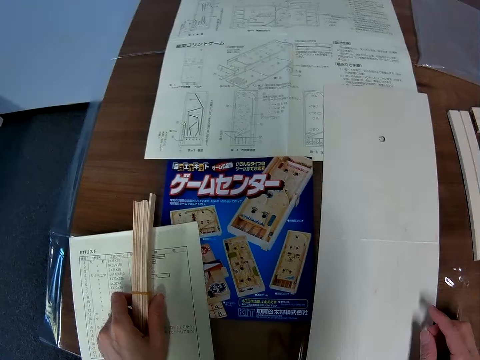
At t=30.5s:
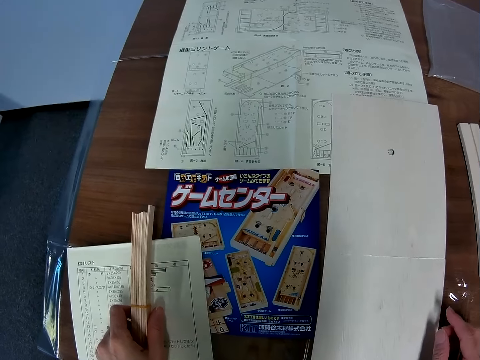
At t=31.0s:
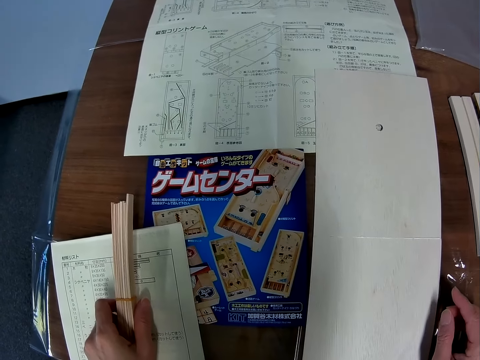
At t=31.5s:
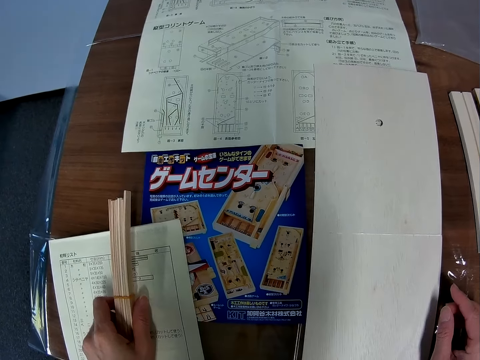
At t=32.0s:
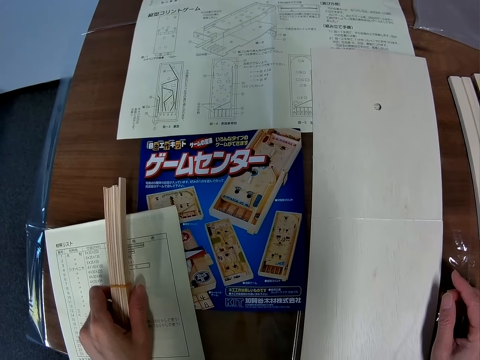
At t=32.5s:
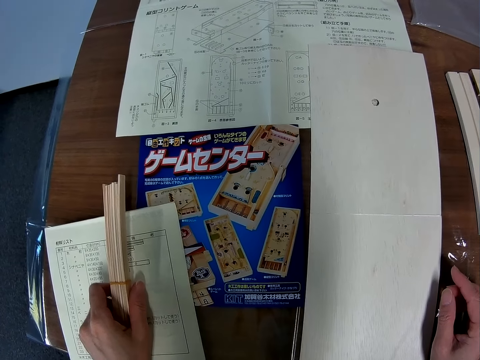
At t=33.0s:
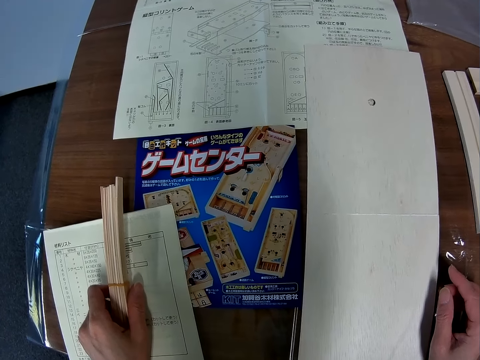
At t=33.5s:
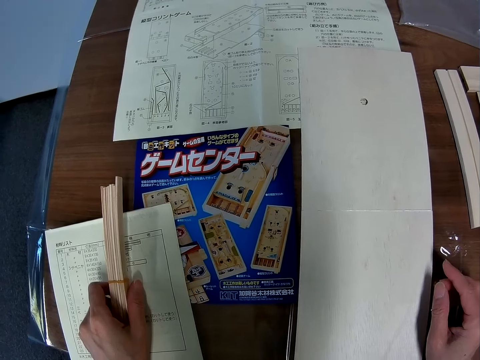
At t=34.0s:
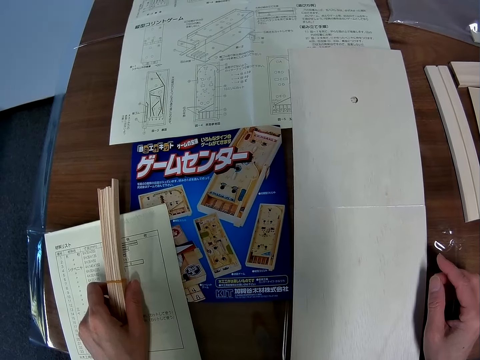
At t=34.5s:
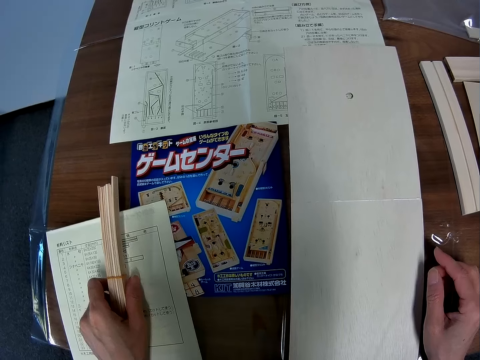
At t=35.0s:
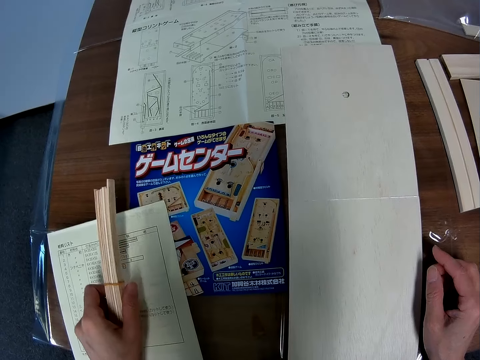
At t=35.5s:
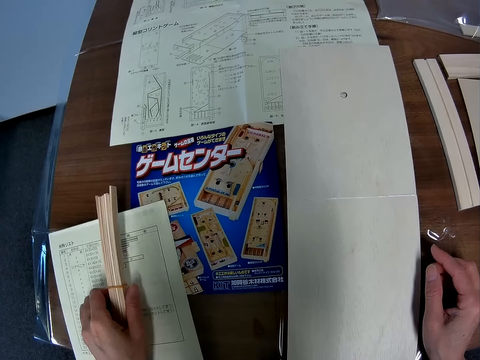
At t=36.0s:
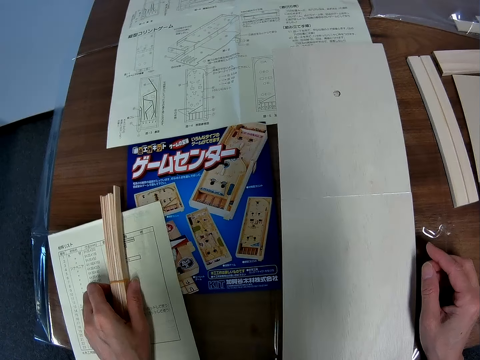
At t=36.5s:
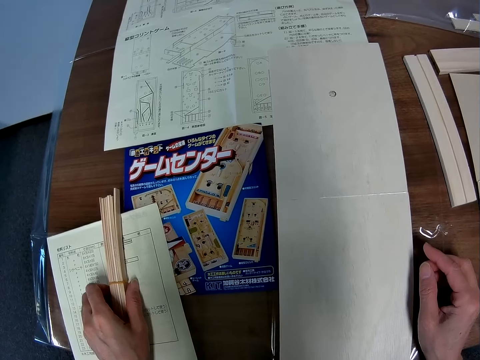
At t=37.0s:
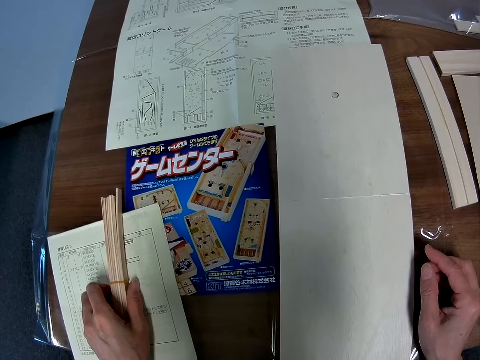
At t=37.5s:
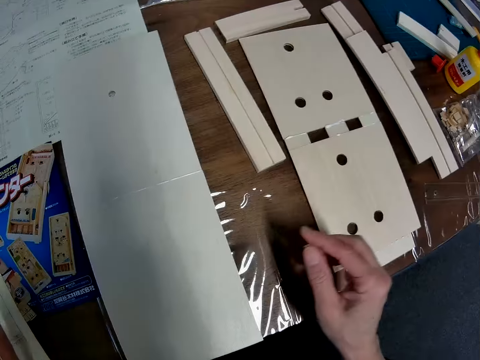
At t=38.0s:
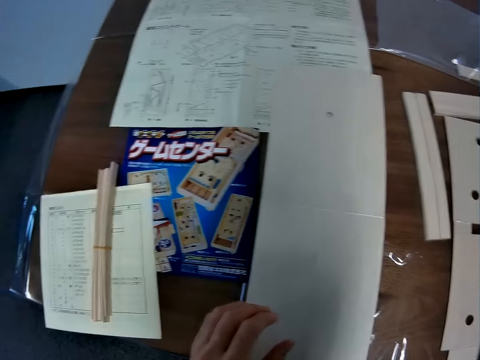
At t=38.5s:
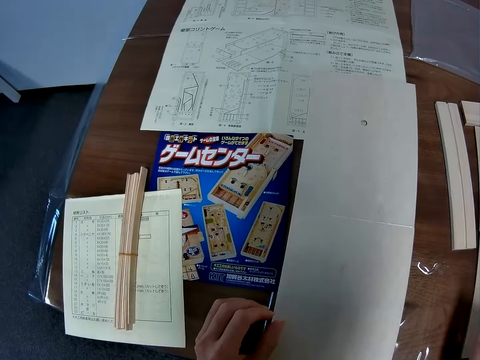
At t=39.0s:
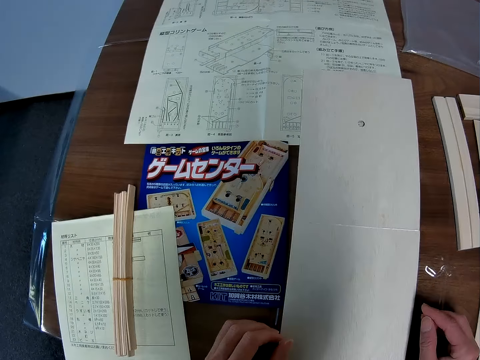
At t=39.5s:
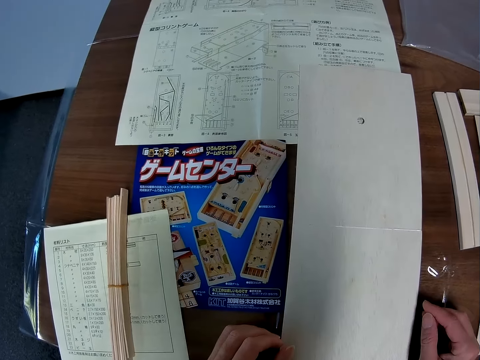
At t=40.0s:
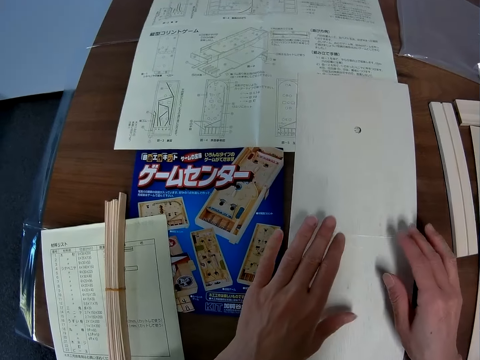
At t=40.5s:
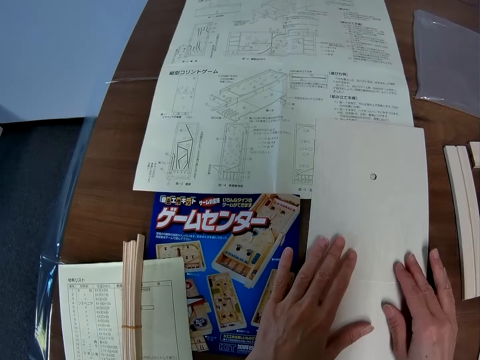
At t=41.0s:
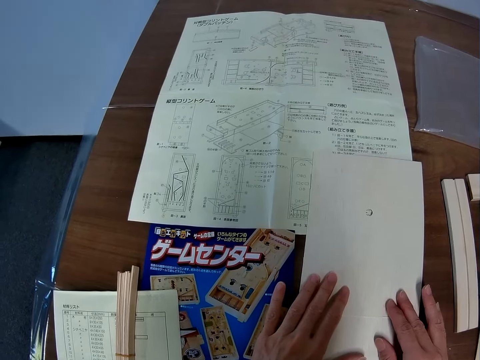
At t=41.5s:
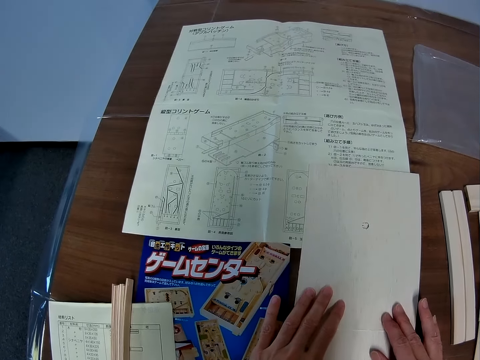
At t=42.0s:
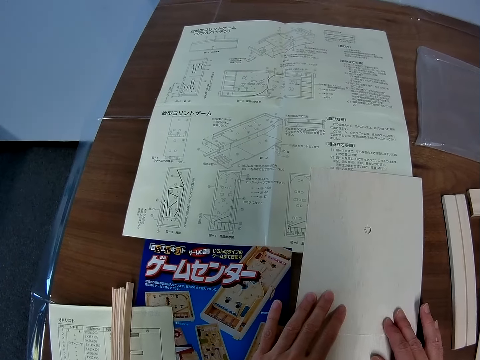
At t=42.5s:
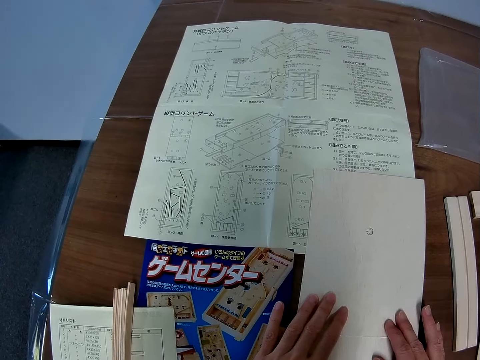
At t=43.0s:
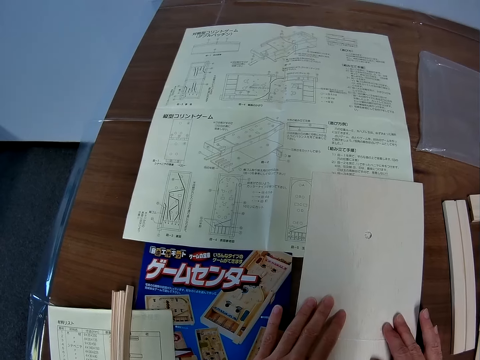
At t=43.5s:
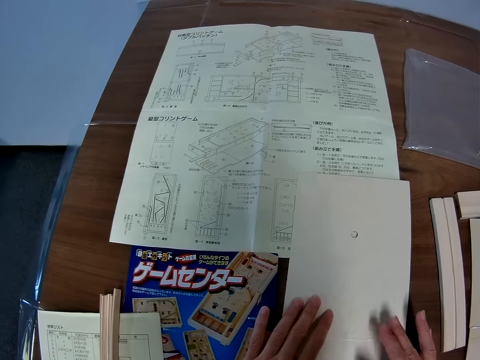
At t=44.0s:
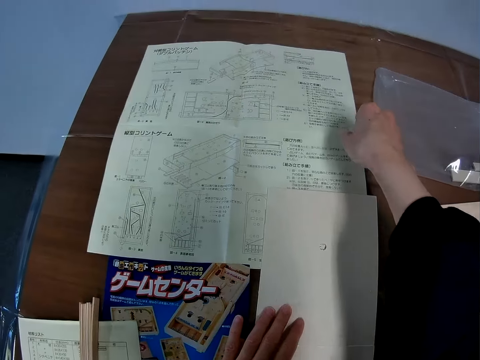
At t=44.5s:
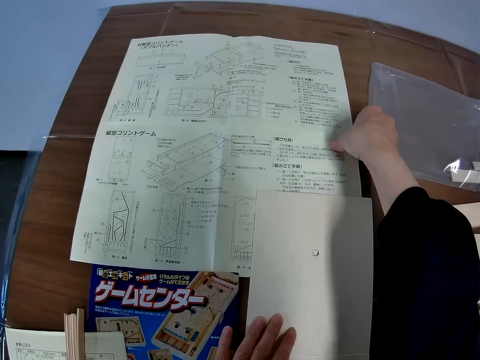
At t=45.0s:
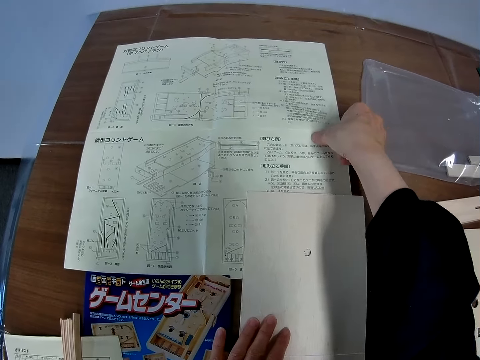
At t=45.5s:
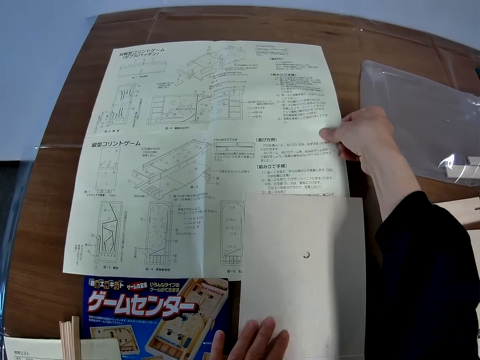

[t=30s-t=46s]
The camera wearer checks the blueprint or manual again. He moves the hand. He looks to his right in the direction of other craft board woods on the table. He moves the hand. He places his hands on the board woods. He touches the model. He checks the blueprint again. He moves the manual. He holds the blueprint with his right hand.

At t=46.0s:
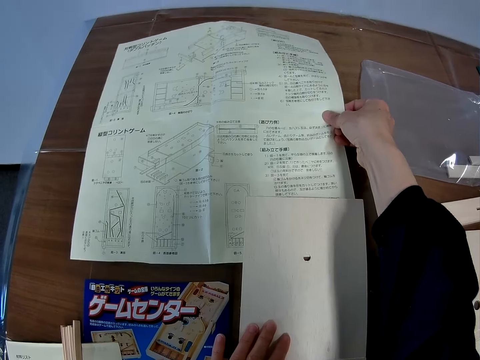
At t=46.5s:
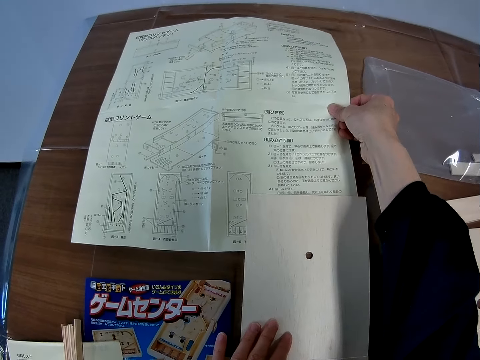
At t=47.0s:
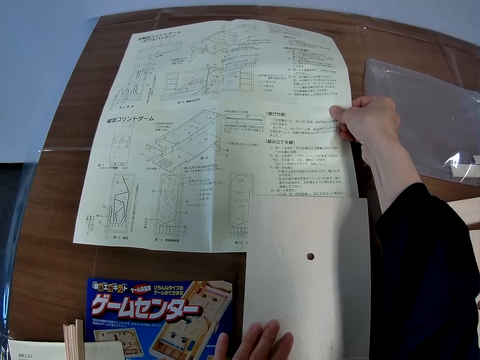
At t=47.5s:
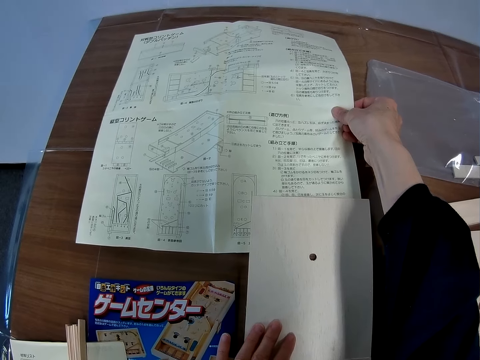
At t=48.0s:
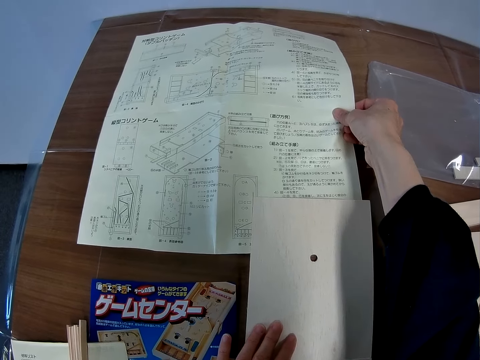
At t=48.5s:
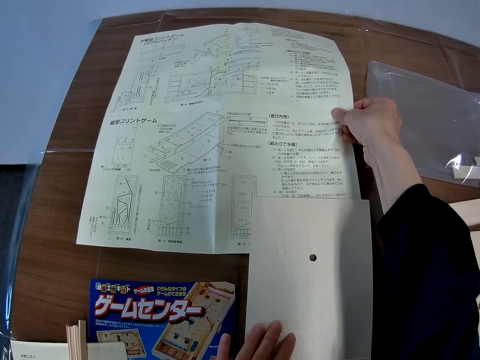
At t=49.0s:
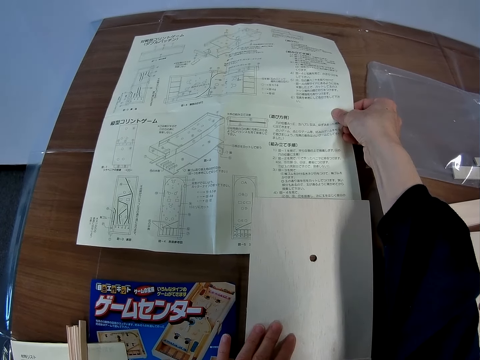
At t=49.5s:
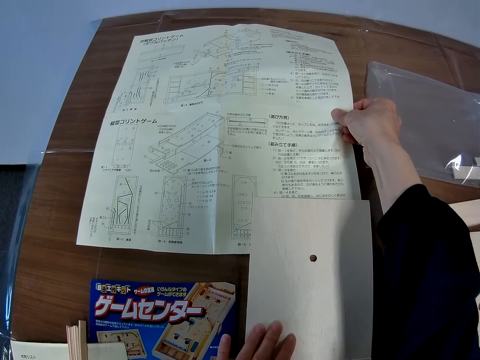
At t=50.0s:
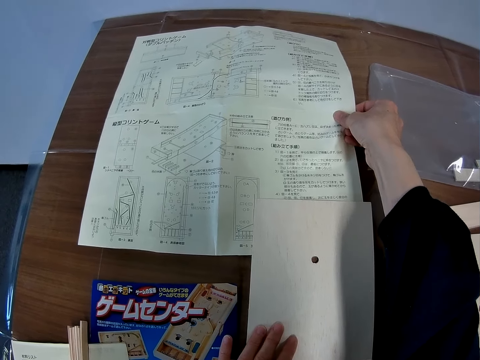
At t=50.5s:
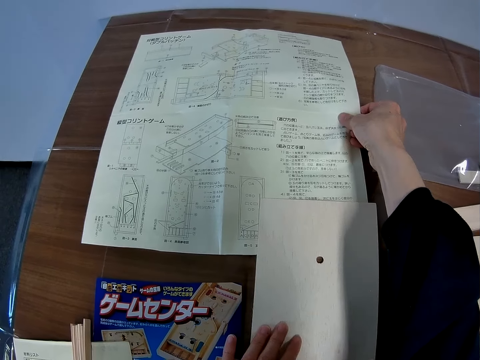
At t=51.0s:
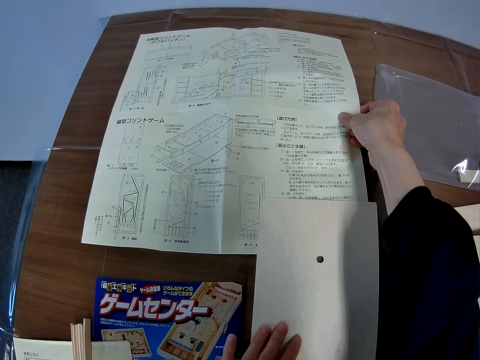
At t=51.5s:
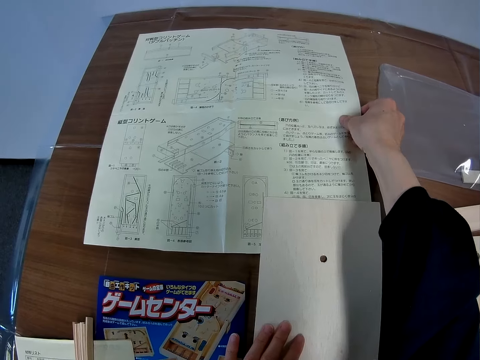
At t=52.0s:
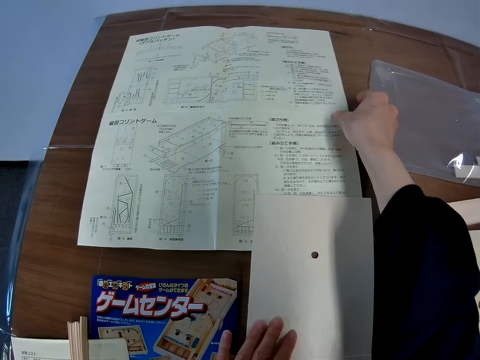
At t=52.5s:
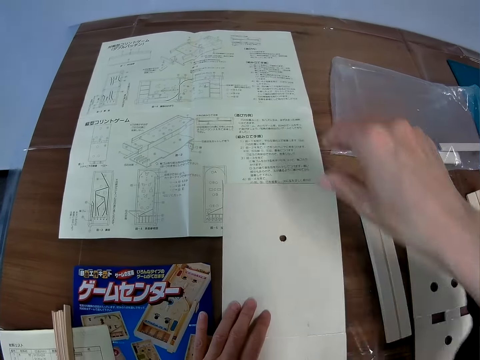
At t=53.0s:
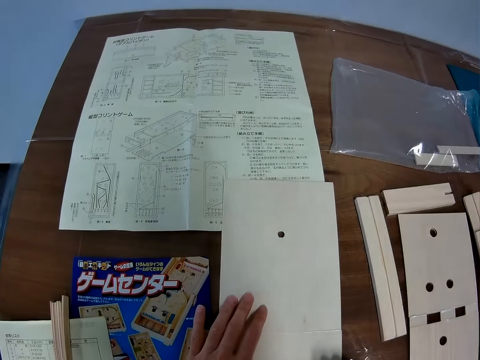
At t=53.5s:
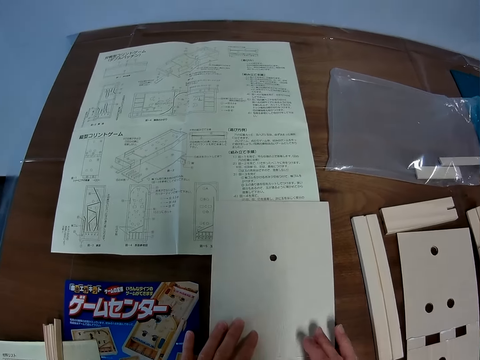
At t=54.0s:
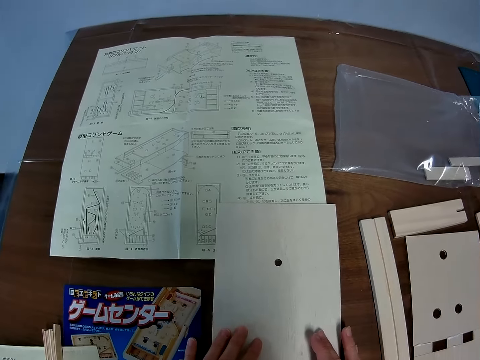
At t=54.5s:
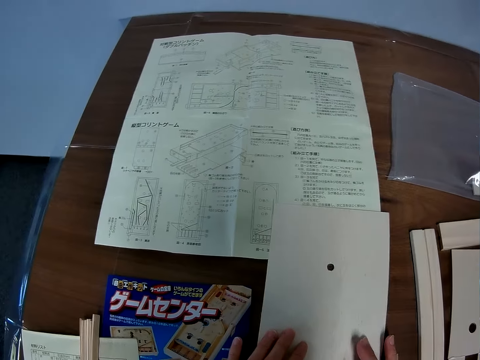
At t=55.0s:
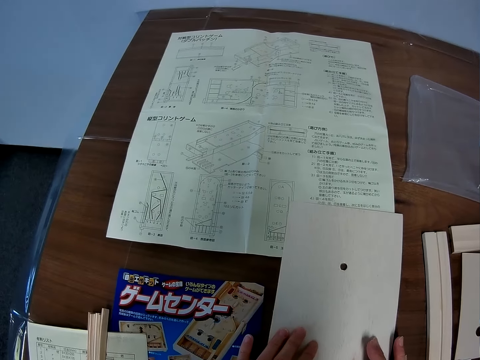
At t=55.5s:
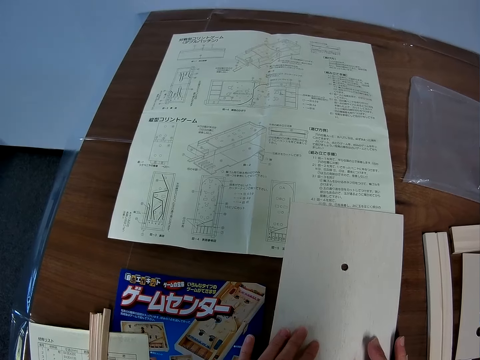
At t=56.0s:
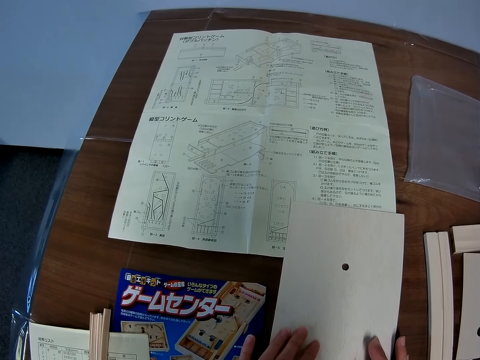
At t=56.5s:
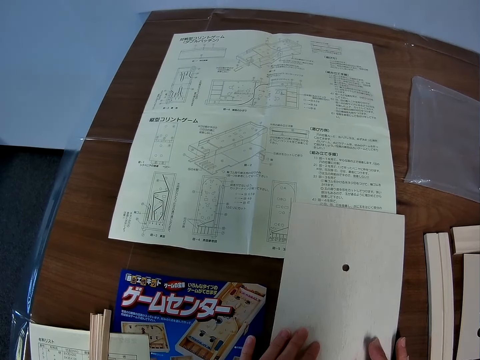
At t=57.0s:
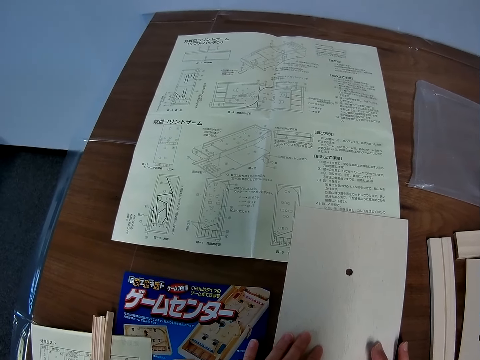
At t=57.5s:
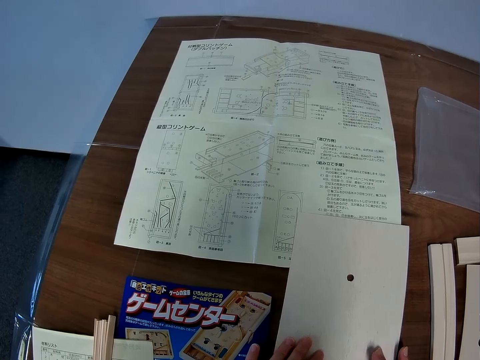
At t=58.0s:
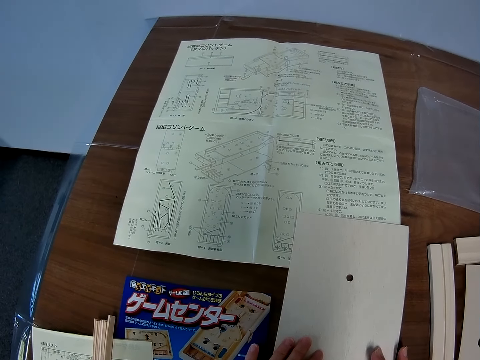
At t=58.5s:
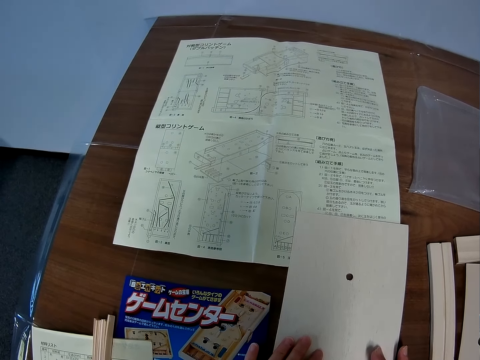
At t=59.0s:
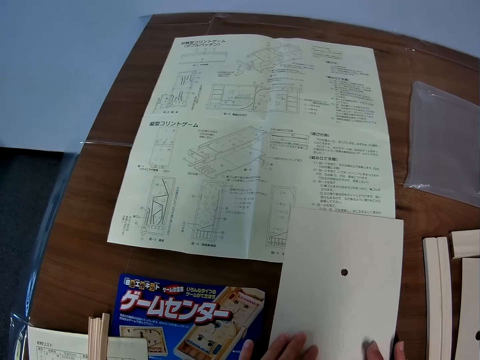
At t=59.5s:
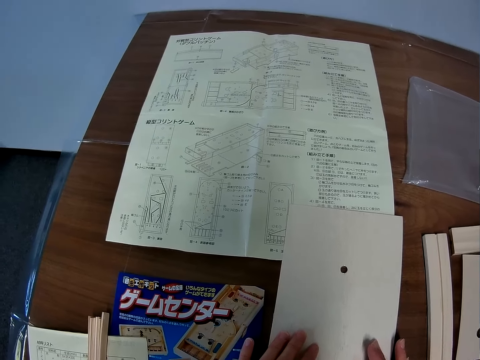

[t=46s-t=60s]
The camera wearer looks at the manual or blueprint. He puts the manual on the table. He places his hands on the board woods. He touches the model. He continues looking at the blueprint on the table.
